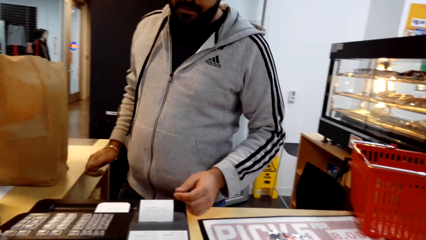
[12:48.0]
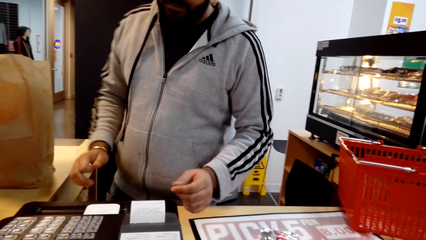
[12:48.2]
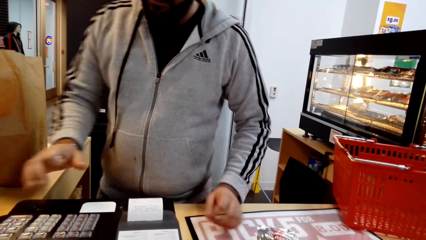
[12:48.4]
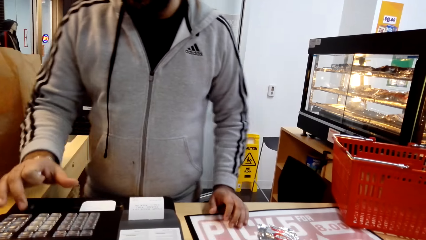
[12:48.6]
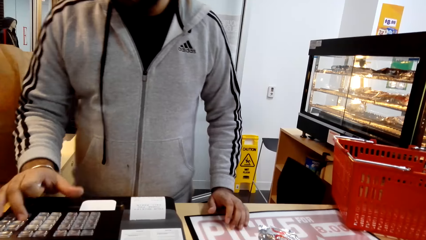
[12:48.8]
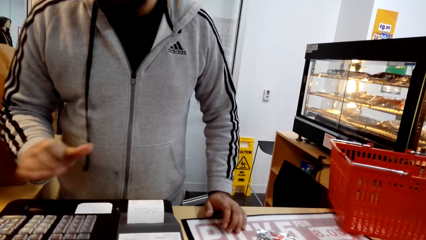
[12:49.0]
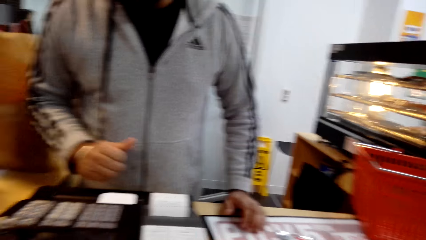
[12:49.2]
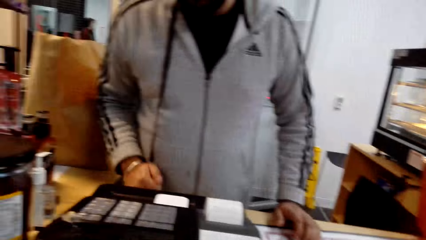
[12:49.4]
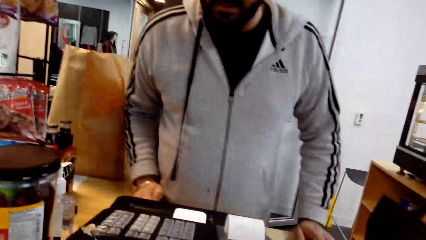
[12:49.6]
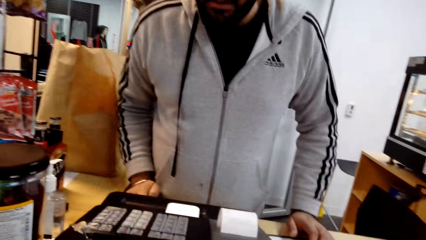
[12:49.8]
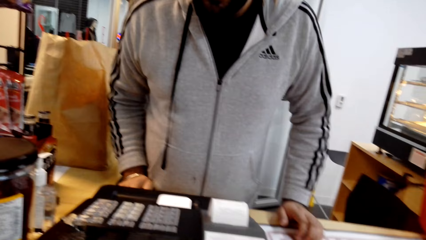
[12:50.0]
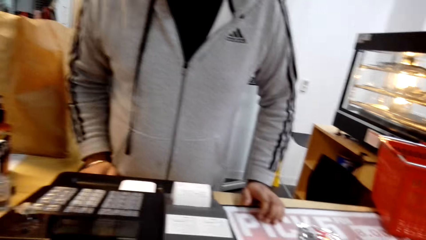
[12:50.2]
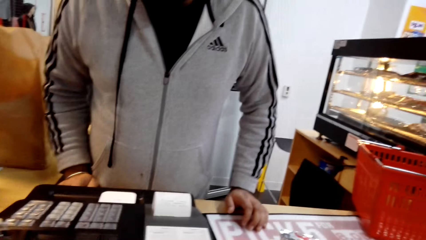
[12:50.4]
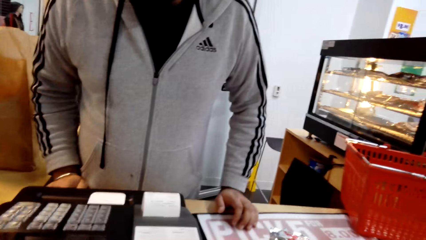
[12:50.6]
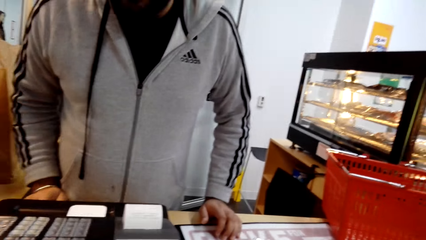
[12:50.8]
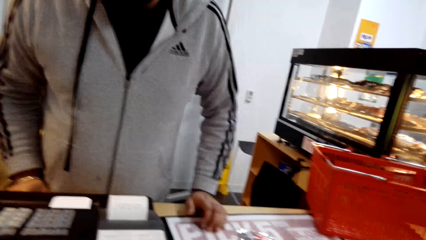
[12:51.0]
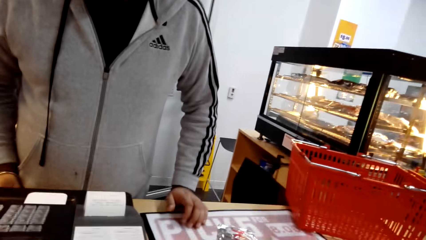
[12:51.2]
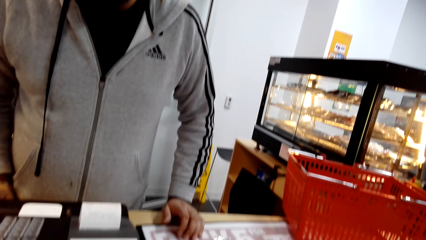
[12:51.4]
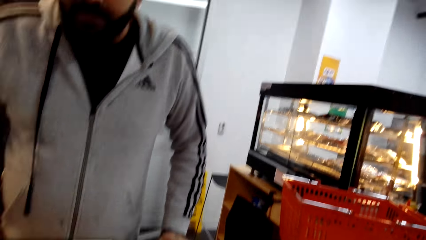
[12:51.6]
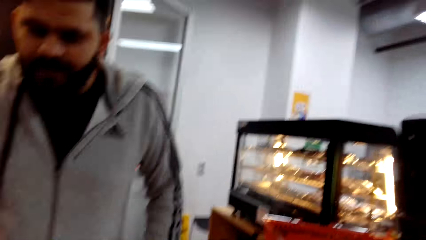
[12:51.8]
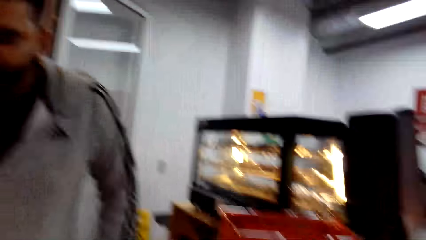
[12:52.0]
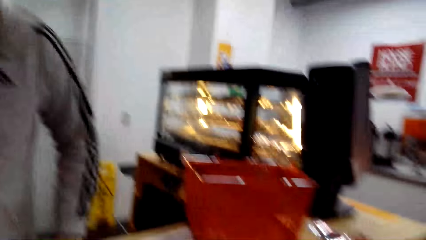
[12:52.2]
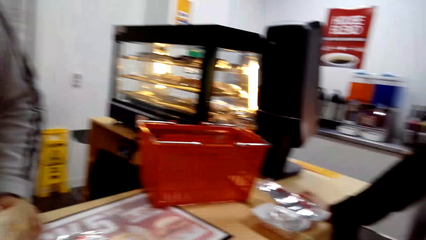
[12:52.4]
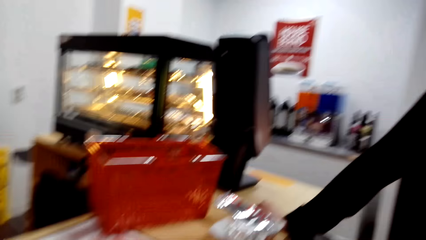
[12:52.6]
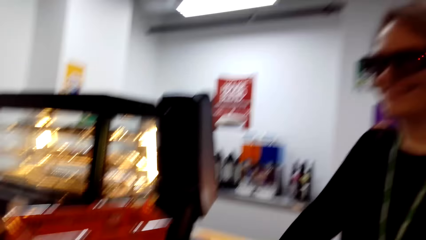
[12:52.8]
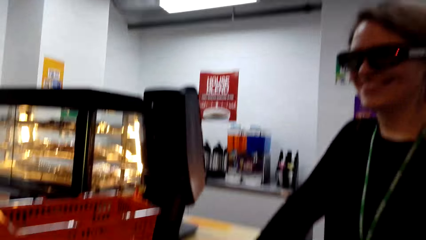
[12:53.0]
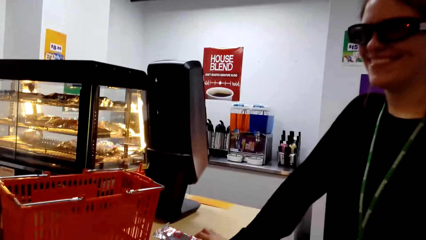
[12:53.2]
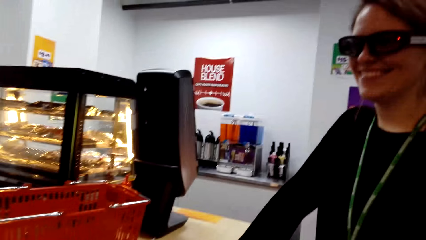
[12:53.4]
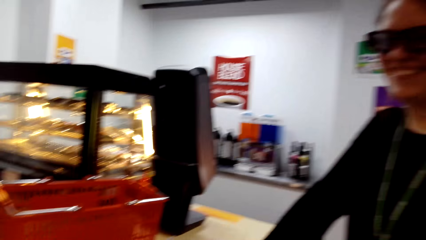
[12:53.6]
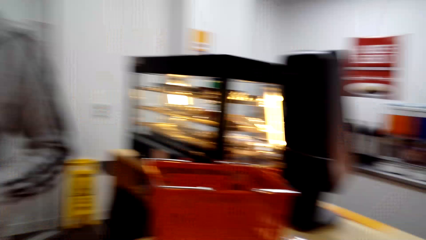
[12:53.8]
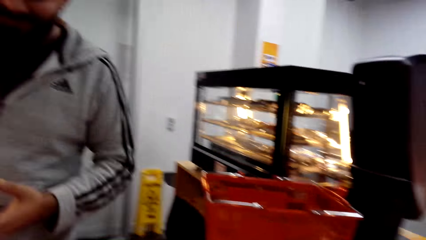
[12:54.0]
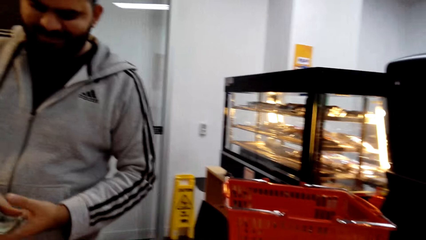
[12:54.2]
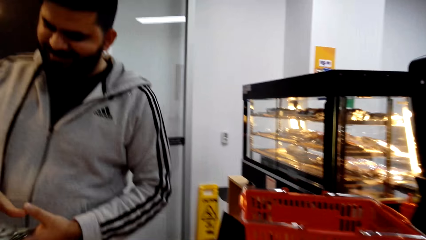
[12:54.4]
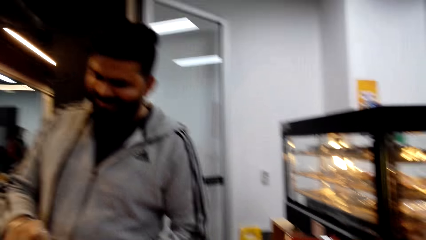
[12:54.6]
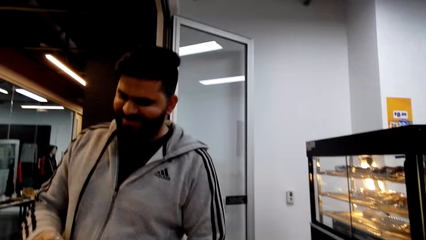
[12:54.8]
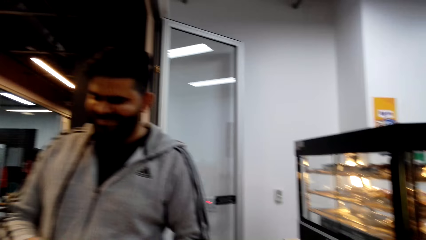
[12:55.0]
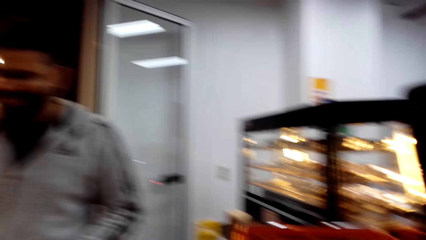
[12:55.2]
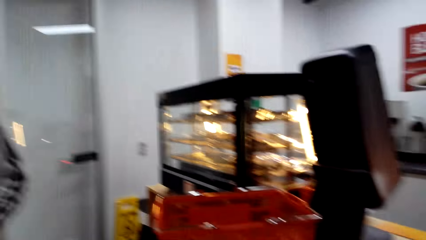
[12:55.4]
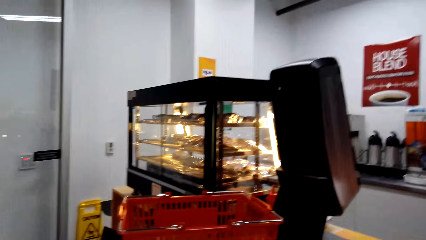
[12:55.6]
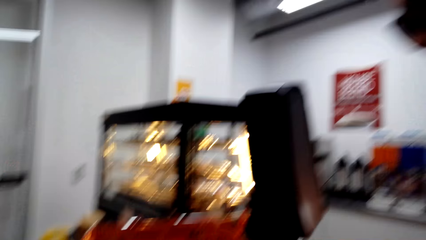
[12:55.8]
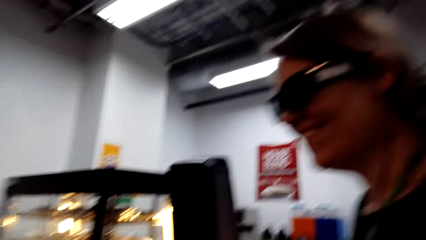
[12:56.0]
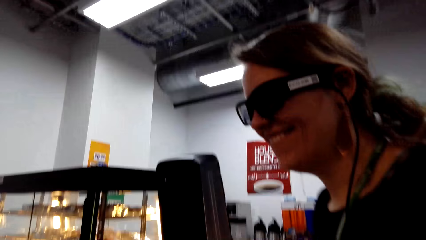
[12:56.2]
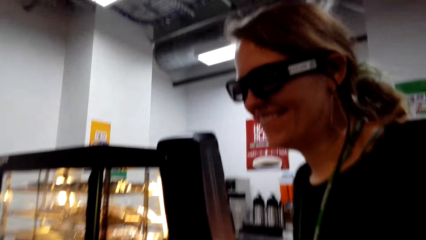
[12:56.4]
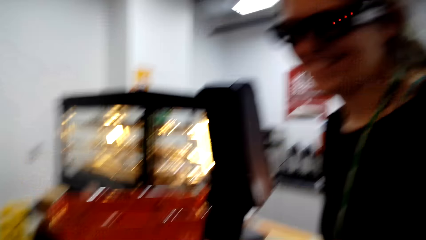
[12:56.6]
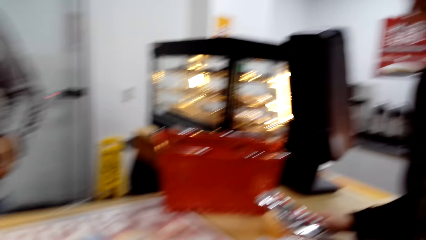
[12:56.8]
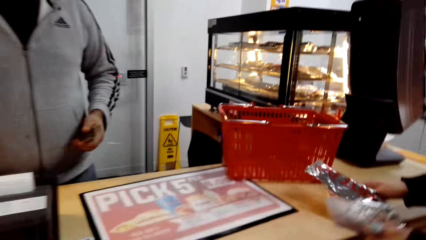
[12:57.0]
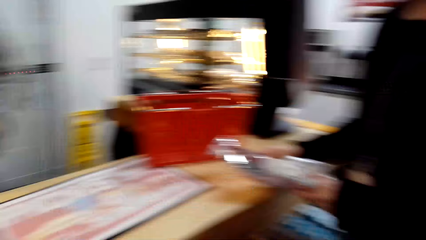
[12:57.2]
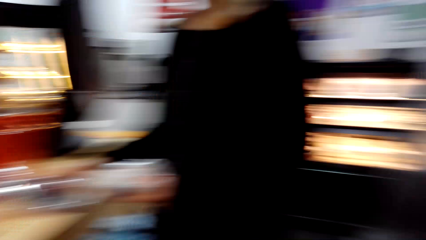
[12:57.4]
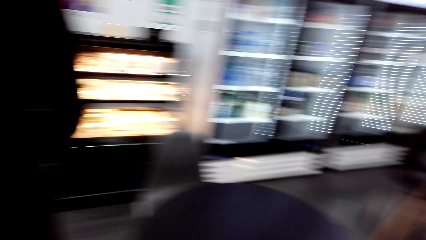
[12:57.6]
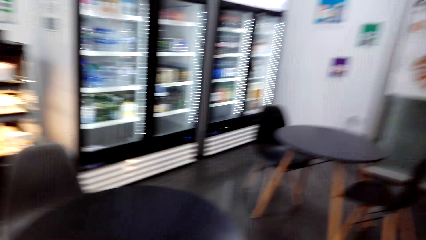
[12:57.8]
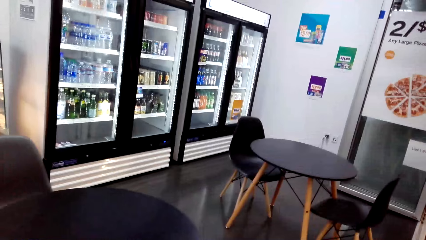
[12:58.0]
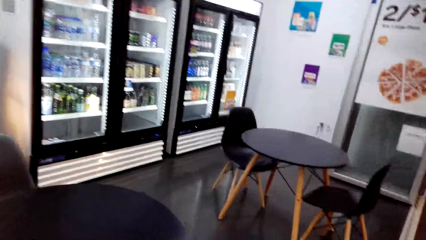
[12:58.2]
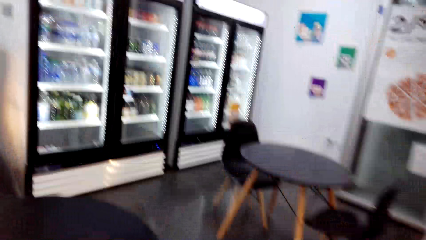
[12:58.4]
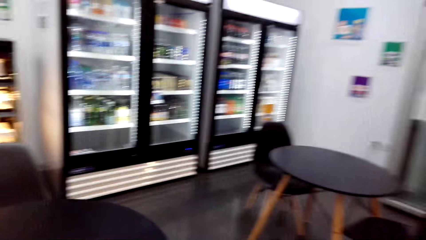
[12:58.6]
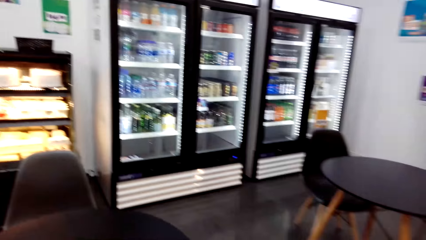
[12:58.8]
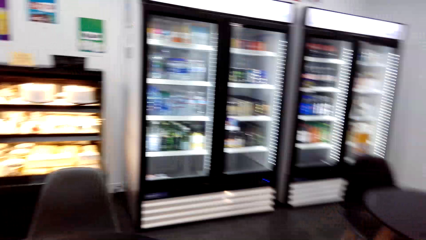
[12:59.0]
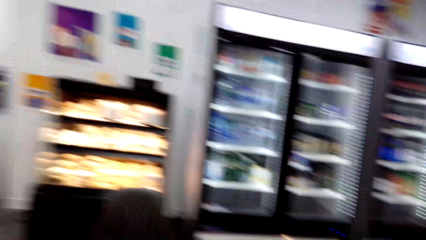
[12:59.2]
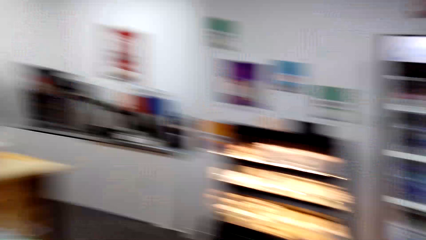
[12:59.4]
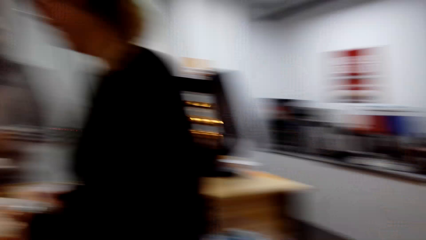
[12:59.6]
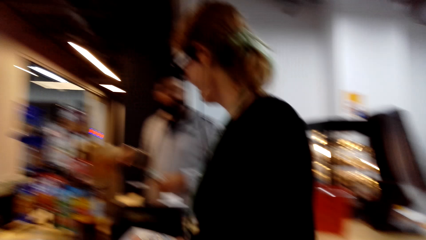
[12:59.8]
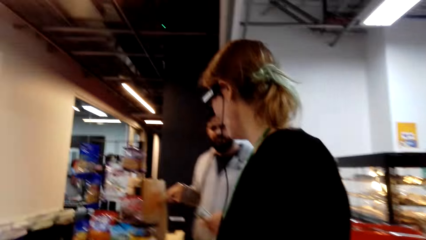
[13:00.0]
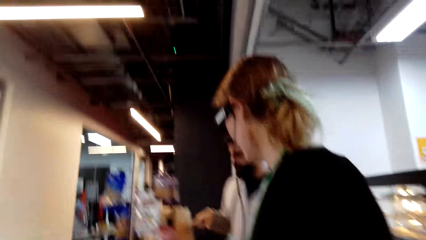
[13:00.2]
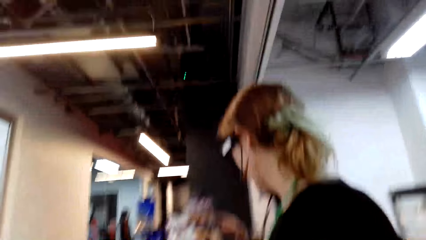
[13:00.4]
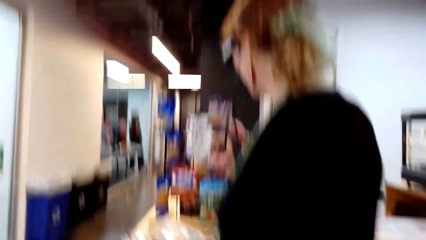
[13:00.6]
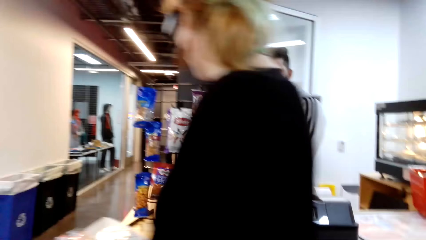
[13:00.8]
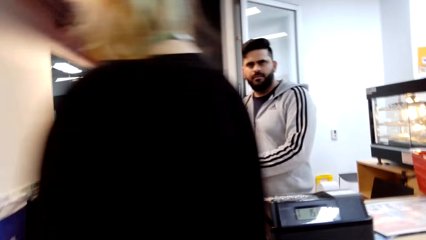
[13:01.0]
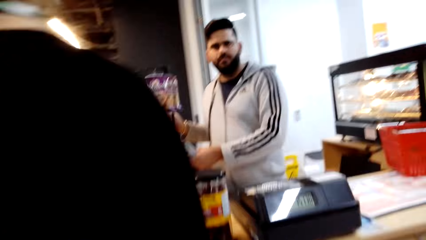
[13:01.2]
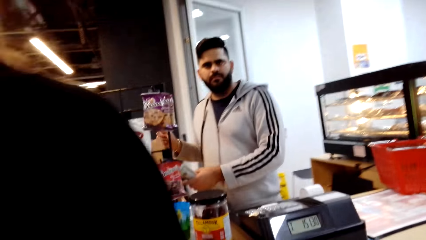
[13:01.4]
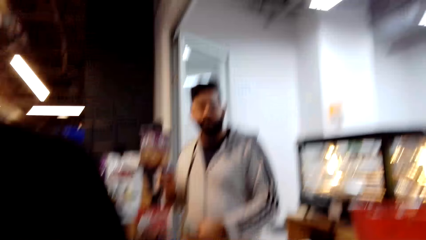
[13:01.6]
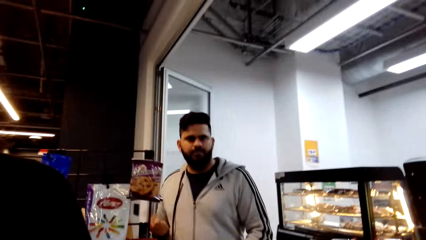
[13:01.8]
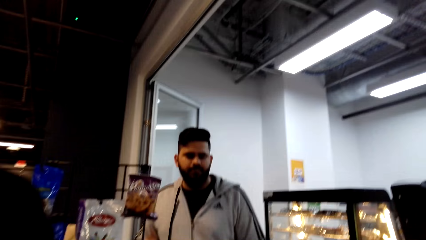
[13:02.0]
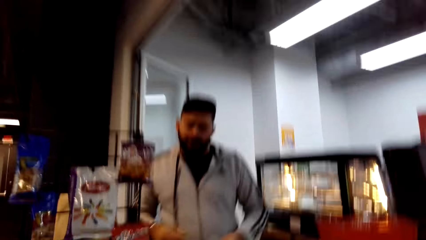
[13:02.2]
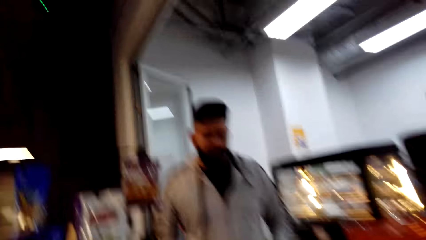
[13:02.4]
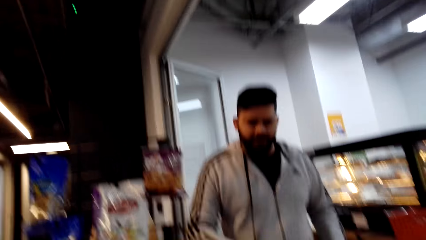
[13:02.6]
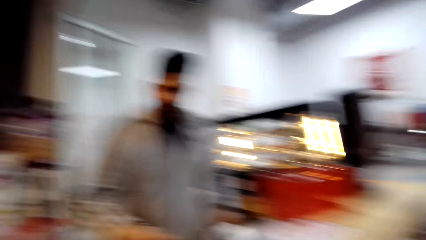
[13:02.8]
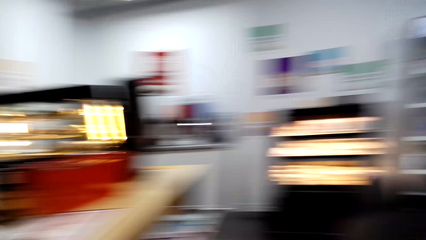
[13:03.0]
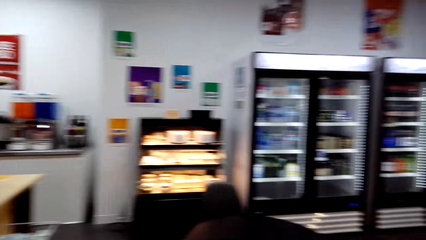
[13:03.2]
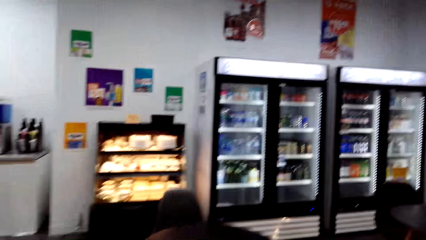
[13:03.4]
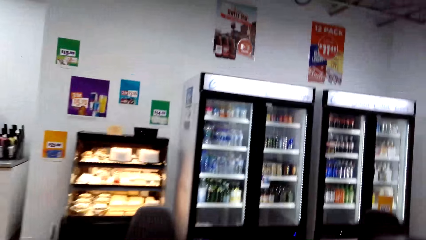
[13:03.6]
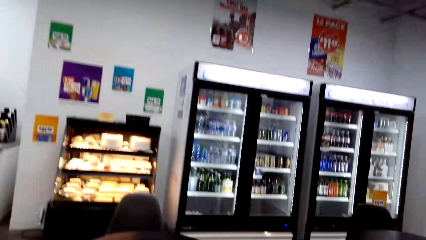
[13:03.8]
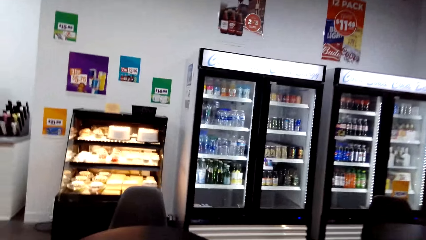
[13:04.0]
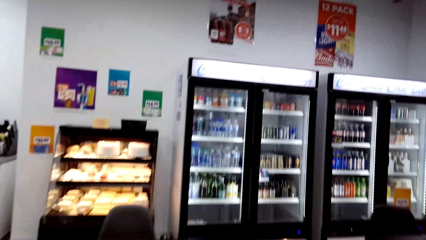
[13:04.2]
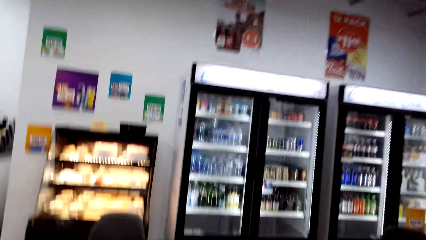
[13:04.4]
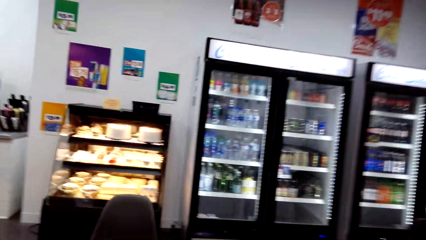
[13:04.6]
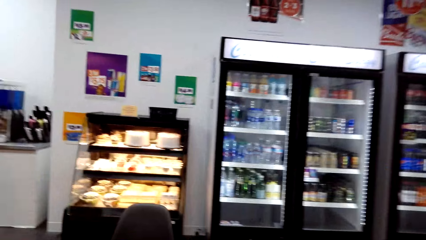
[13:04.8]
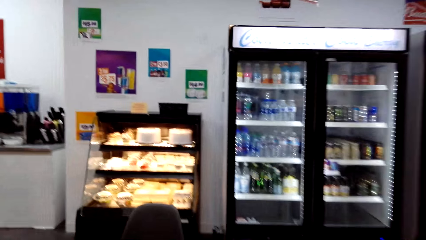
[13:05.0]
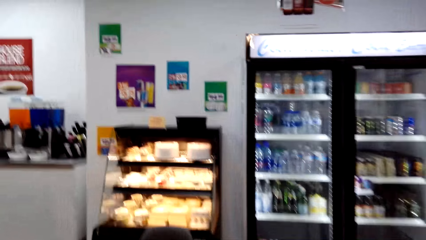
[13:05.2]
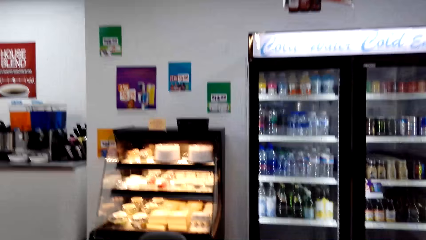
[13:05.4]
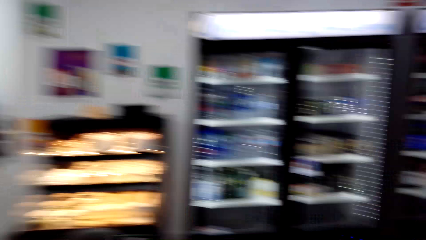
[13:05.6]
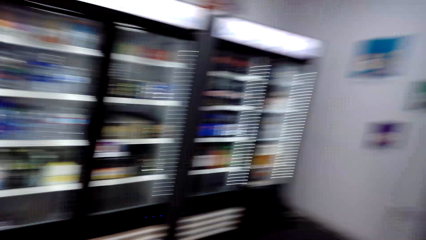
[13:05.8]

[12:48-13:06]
A man presses the machine. A woman talks. The camera wearer interacts with the man.
